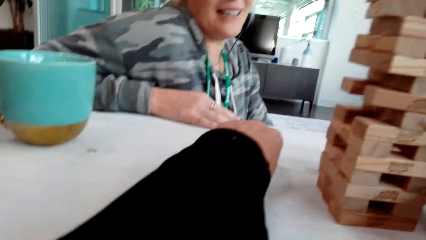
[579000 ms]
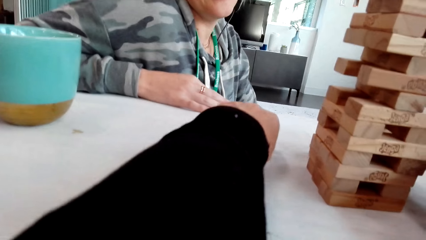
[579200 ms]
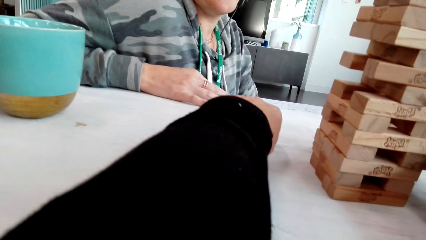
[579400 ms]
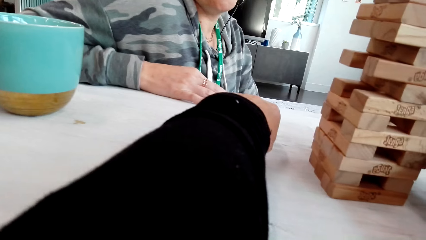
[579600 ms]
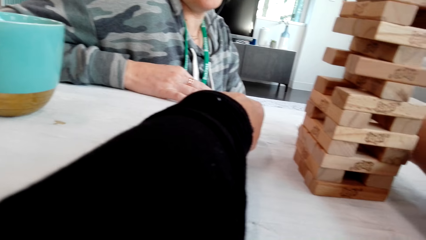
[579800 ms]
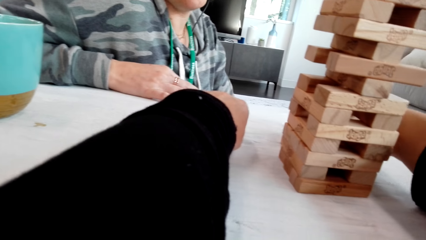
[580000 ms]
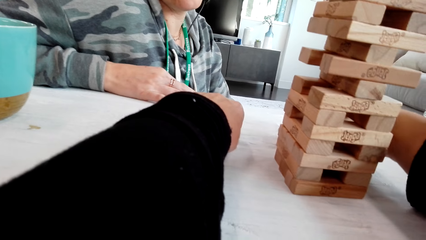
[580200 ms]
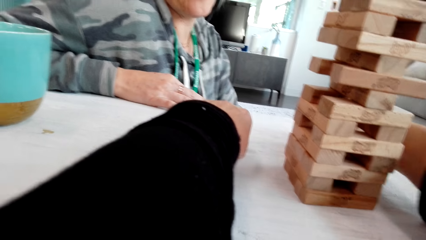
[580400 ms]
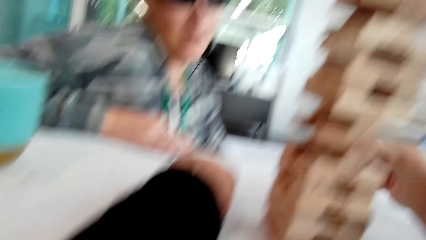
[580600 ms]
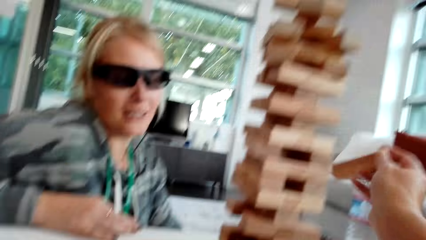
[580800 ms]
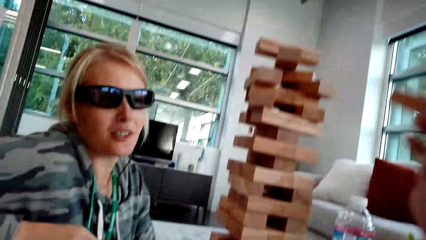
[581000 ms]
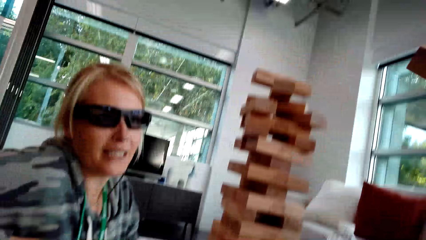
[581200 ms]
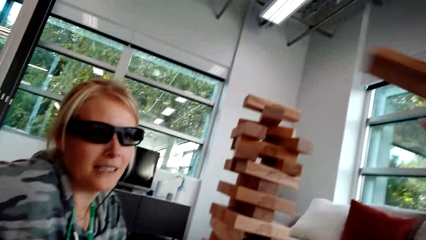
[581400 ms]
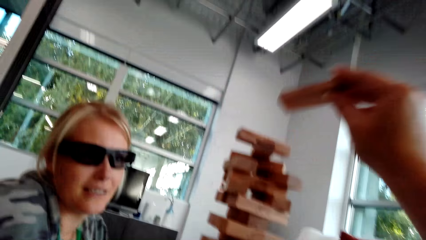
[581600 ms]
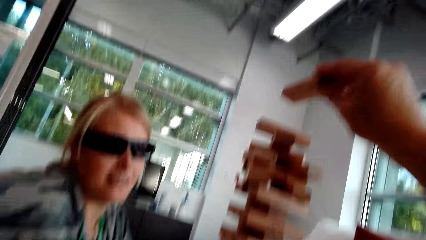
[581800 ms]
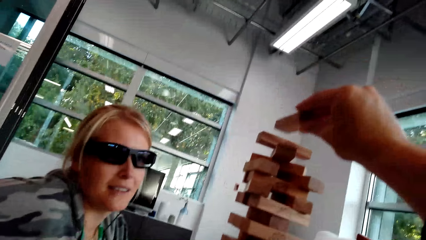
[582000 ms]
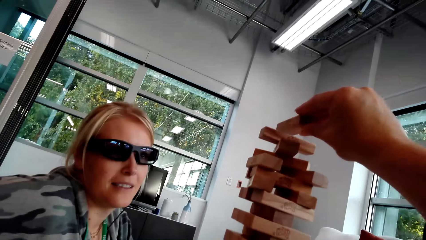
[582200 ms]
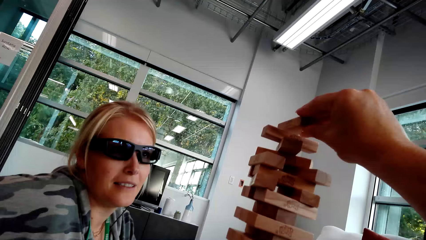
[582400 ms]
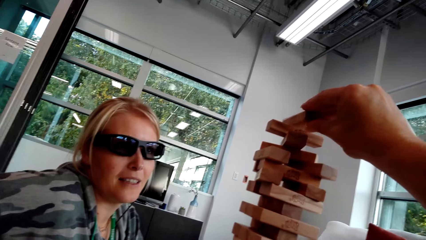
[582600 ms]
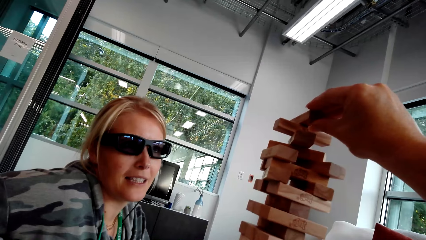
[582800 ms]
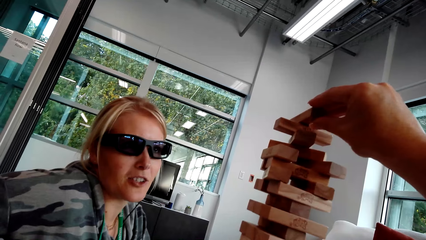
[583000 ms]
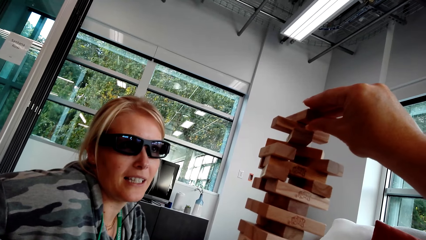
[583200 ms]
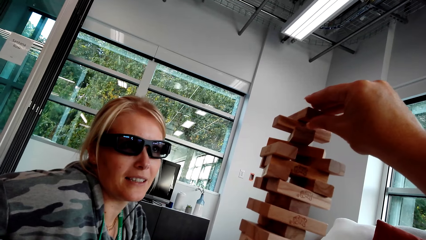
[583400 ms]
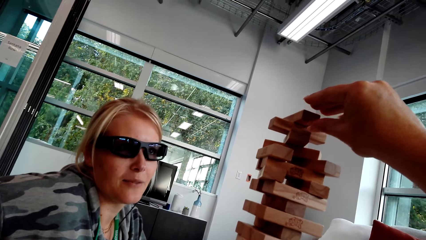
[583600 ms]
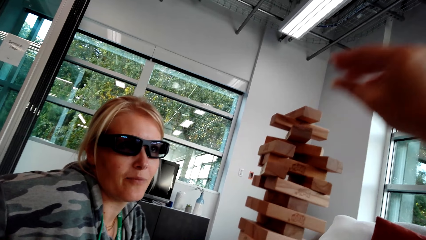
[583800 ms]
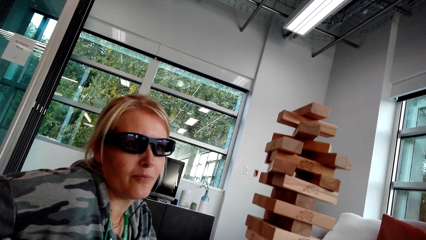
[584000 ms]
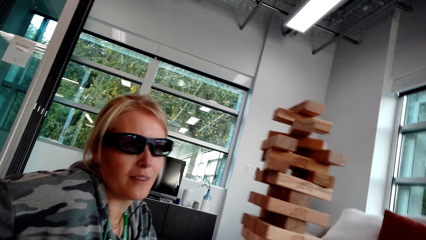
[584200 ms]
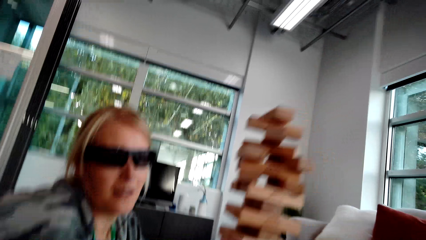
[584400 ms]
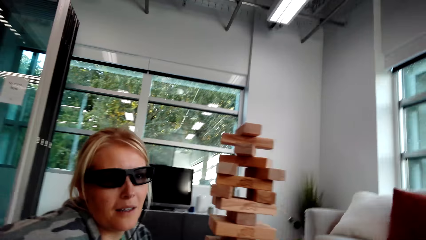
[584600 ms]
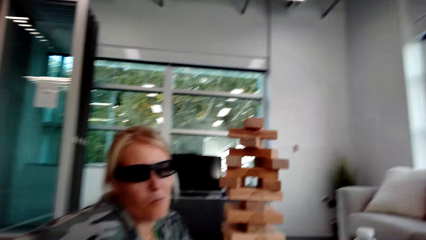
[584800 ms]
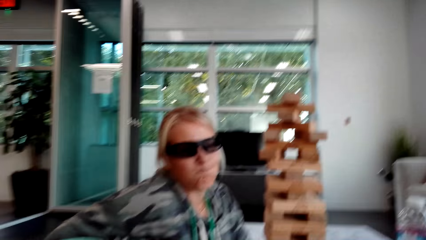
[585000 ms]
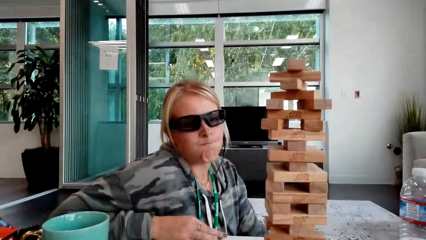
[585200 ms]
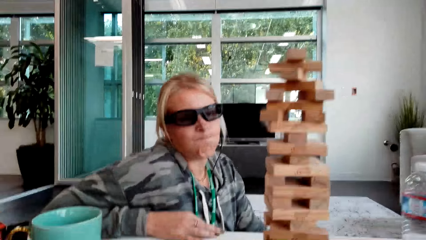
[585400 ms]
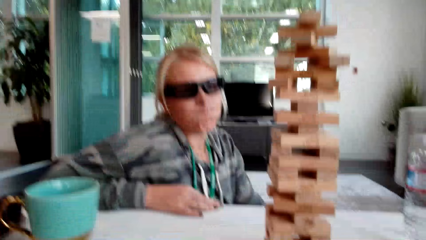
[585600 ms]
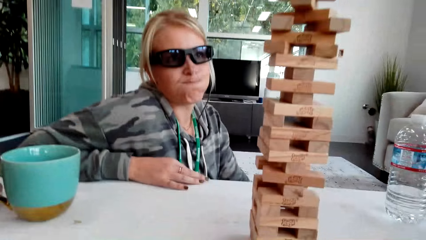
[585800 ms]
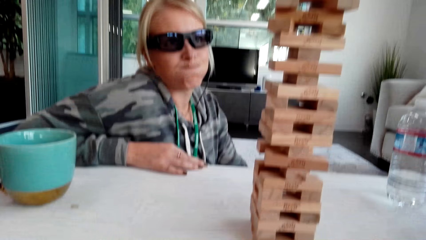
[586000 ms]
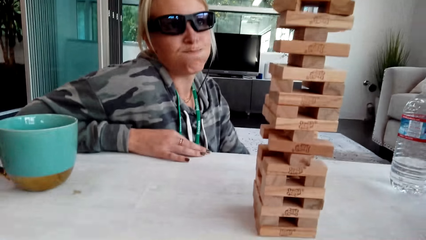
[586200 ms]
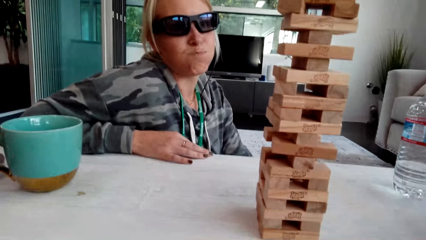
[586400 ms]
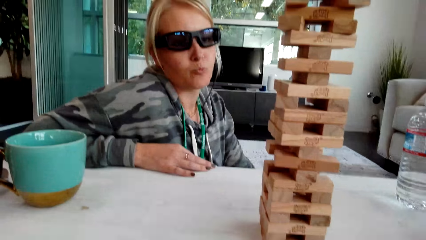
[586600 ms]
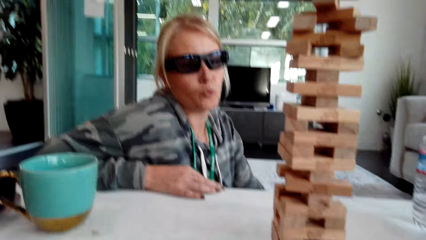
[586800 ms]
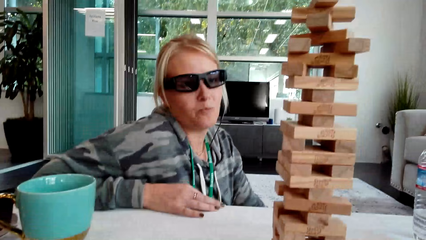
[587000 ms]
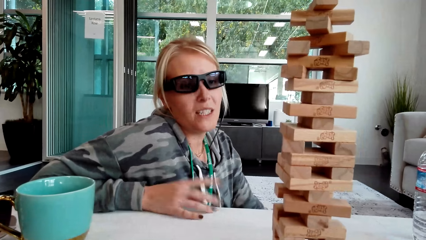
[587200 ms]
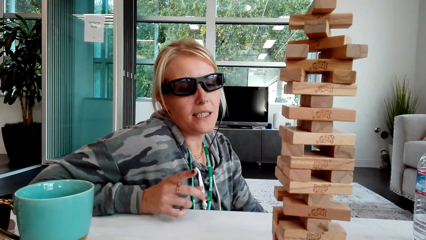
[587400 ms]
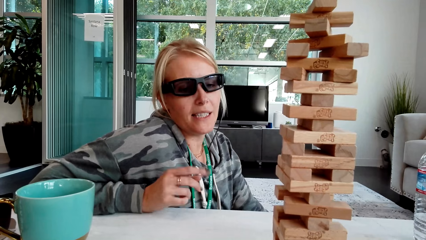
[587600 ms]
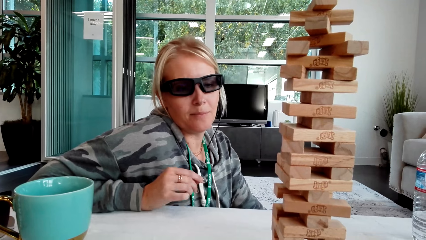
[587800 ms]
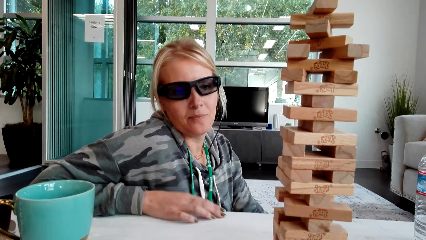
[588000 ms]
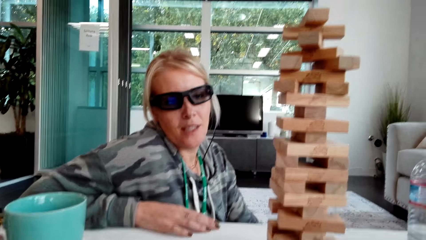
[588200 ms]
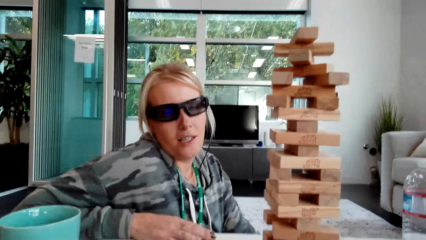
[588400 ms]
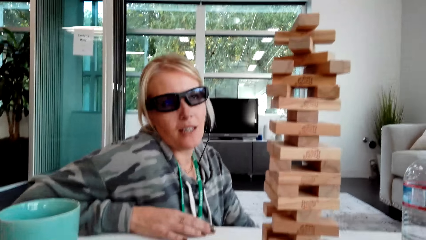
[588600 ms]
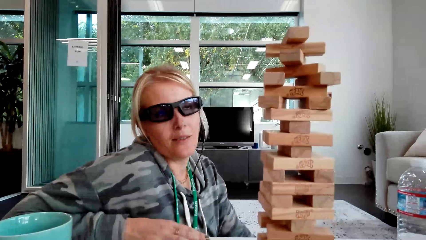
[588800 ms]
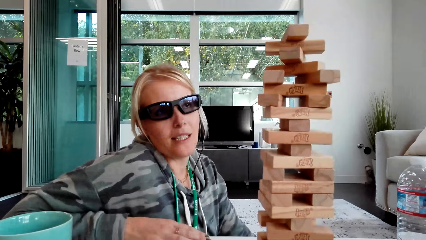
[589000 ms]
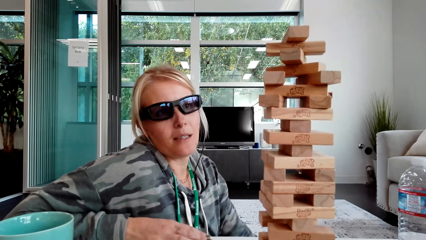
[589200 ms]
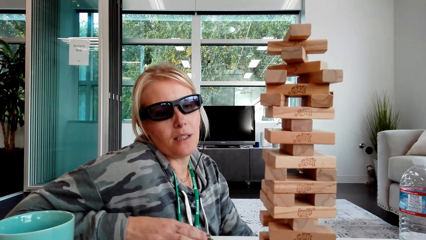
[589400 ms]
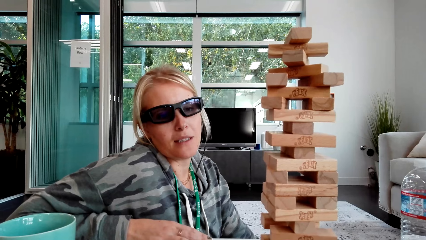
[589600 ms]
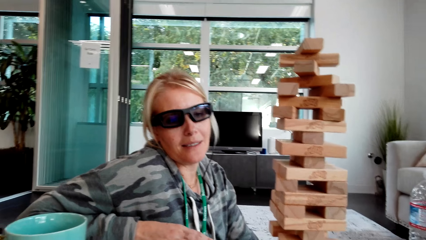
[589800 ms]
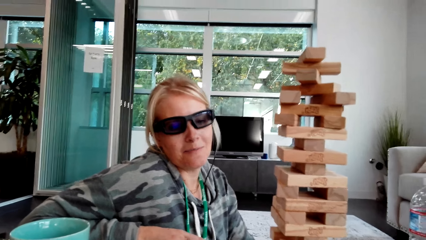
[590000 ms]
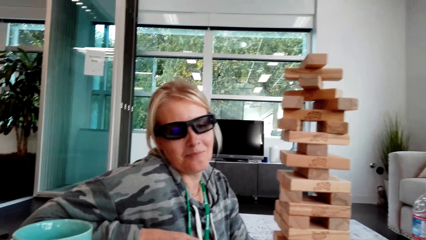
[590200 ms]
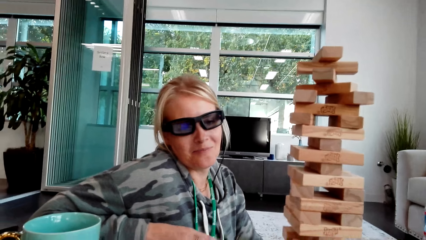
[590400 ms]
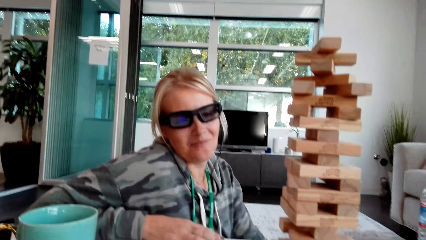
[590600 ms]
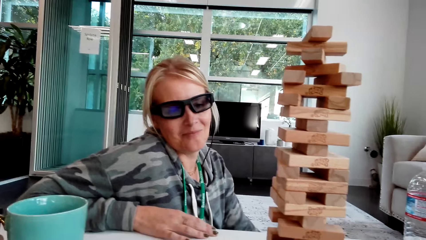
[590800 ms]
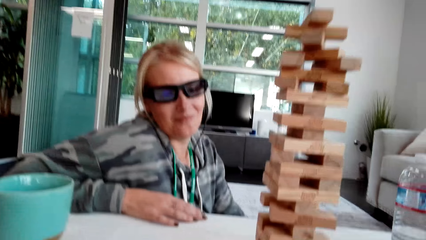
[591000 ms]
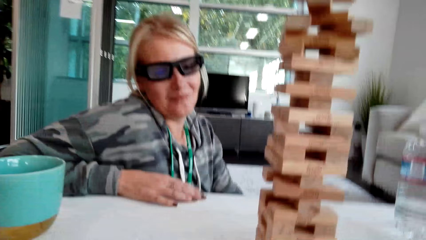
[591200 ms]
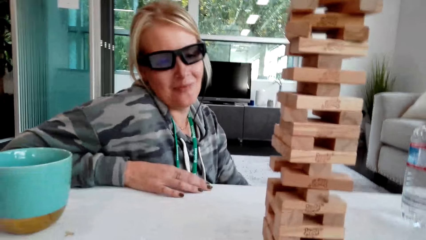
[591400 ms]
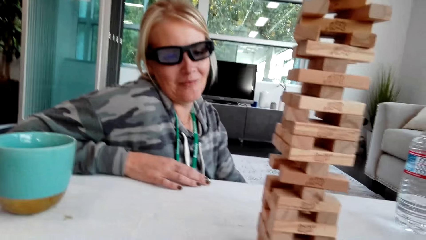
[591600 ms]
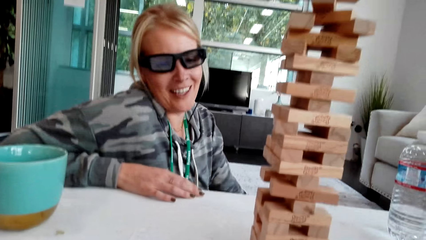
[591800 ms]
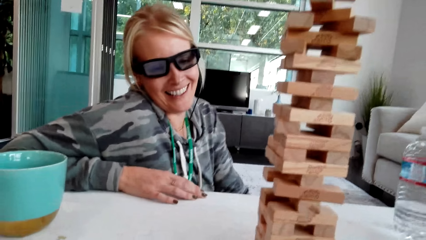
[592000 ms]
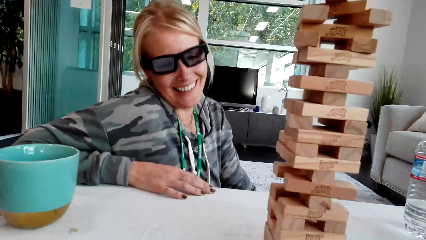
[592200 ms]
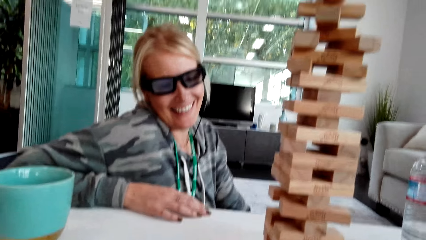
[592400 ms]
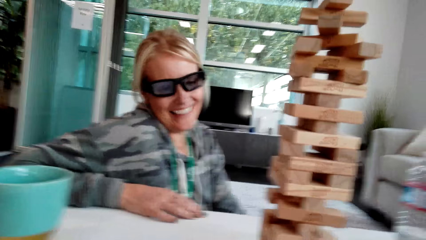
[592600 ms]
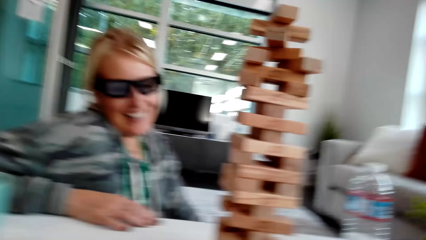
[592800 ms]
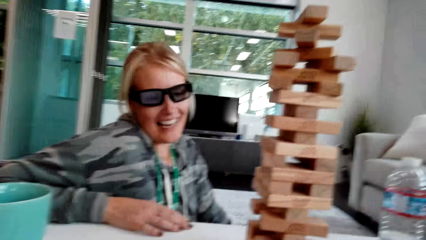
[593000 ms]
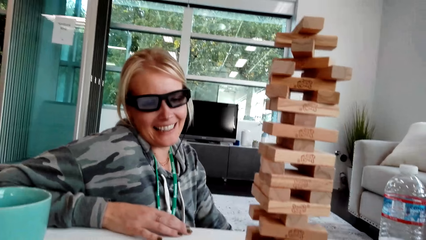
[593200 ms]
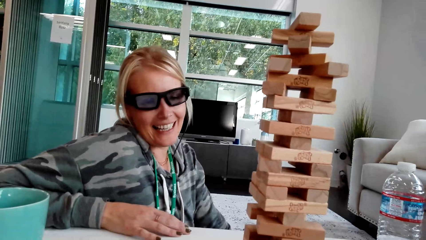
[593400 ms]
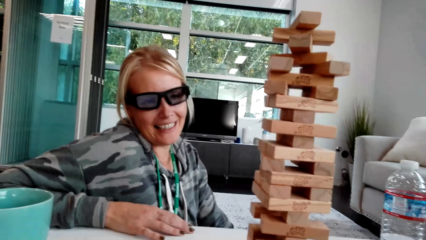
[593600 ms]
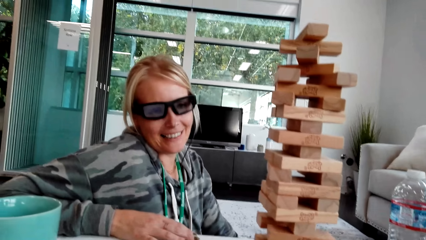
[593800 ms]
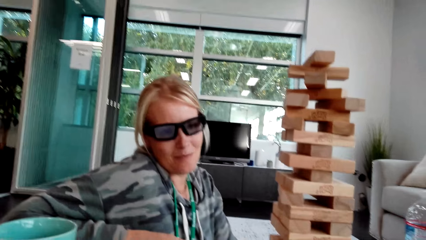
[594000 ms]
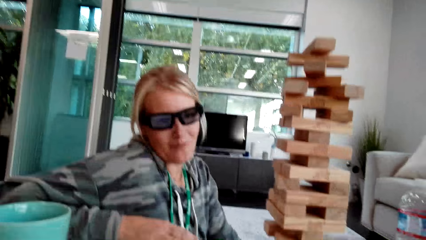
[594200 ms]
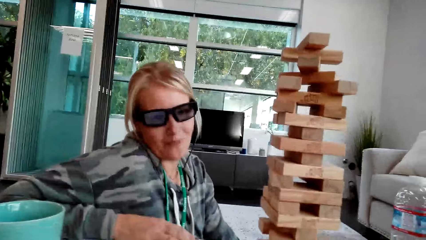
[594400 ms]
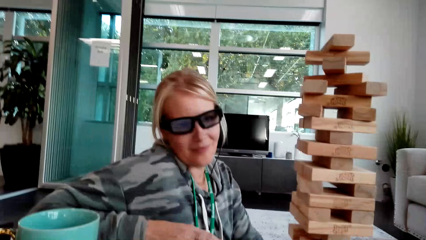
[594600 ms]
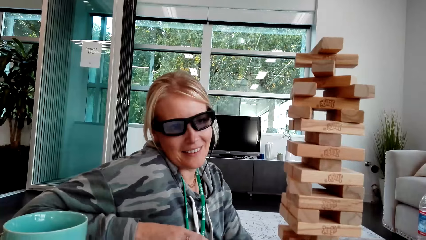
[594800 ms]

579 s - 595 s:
The camera wearer stretches the hand. They place a block on other blocks. They drop the wood. A woman talks. The woman moves the hands. The camera wearer interacts with the woman. They laugh.
